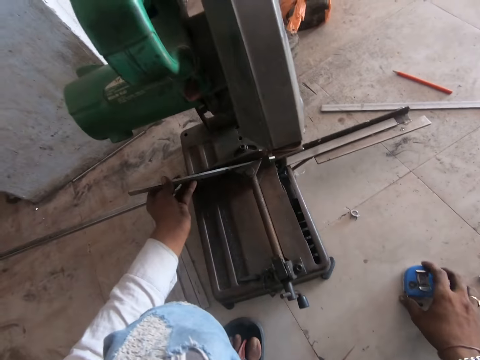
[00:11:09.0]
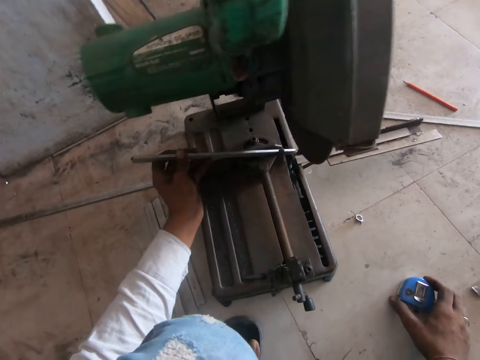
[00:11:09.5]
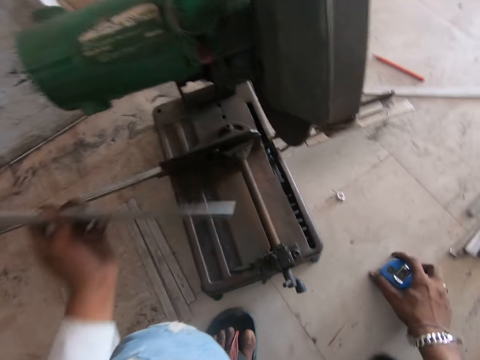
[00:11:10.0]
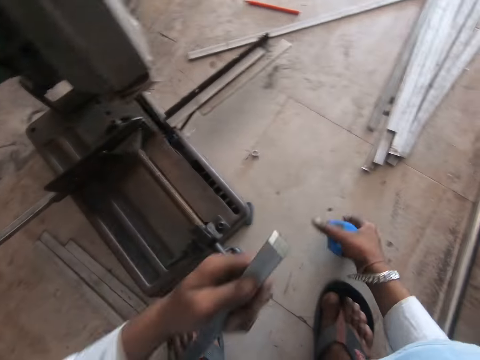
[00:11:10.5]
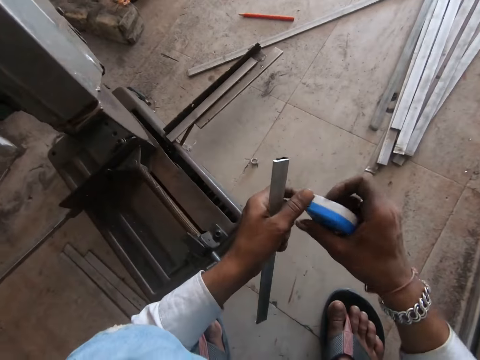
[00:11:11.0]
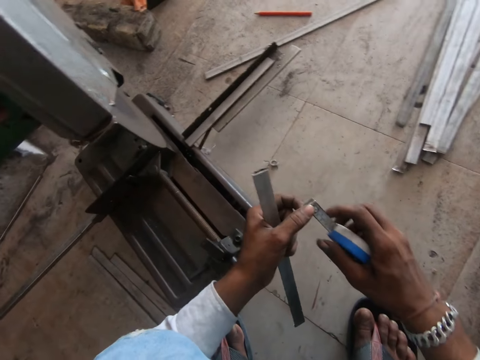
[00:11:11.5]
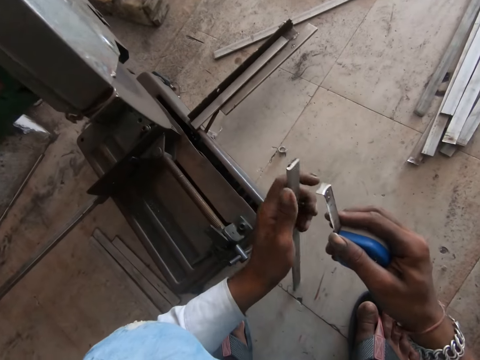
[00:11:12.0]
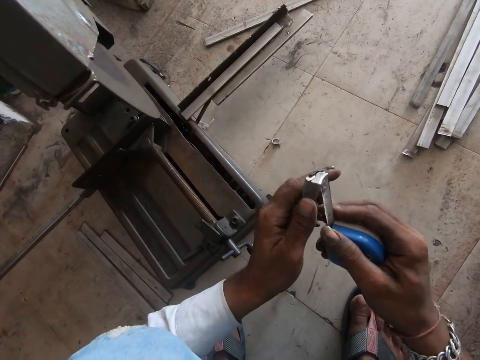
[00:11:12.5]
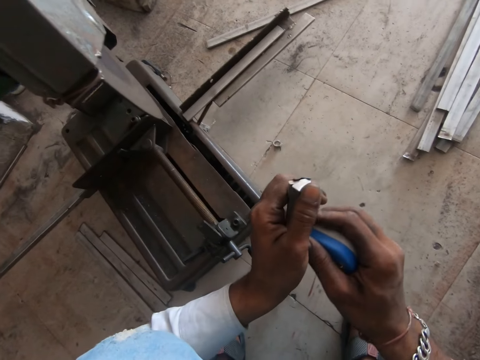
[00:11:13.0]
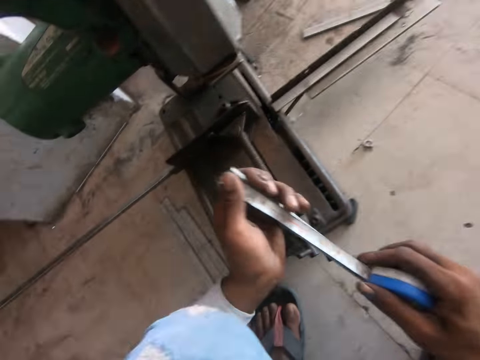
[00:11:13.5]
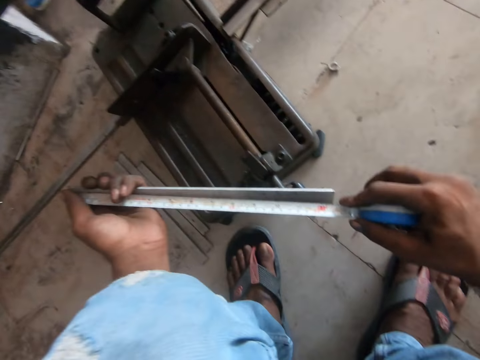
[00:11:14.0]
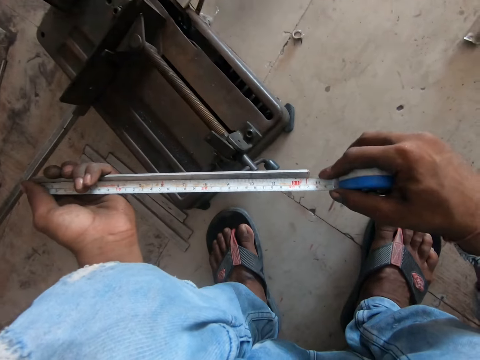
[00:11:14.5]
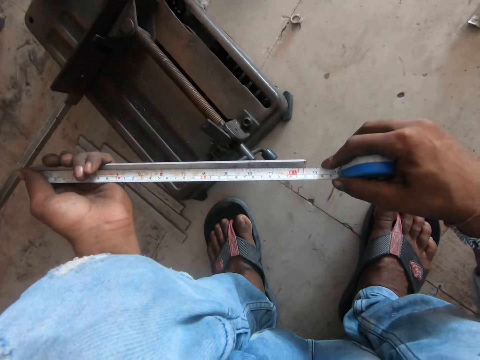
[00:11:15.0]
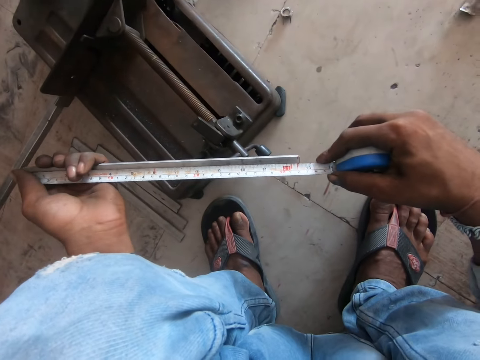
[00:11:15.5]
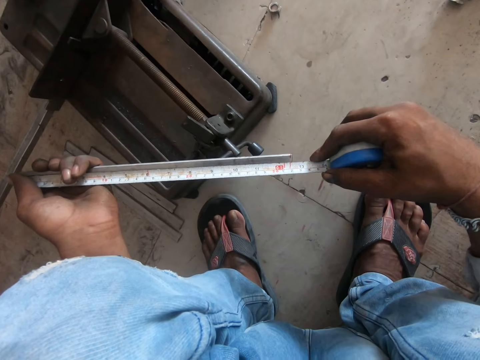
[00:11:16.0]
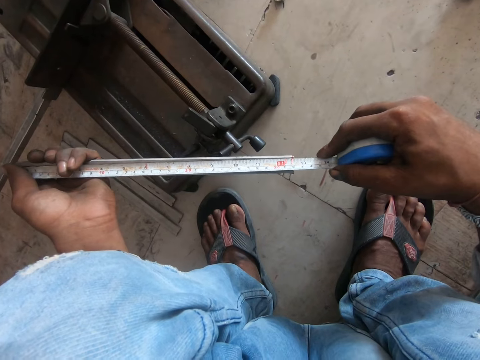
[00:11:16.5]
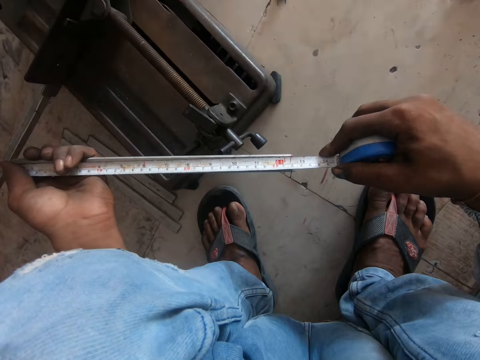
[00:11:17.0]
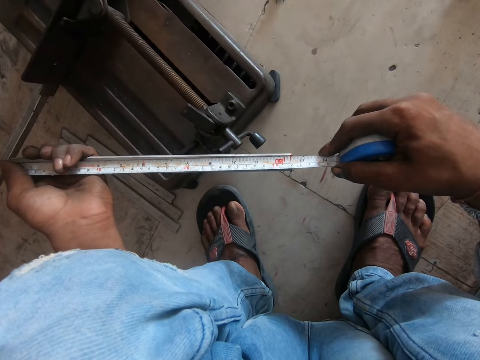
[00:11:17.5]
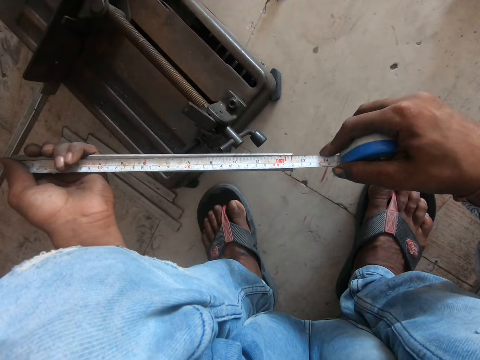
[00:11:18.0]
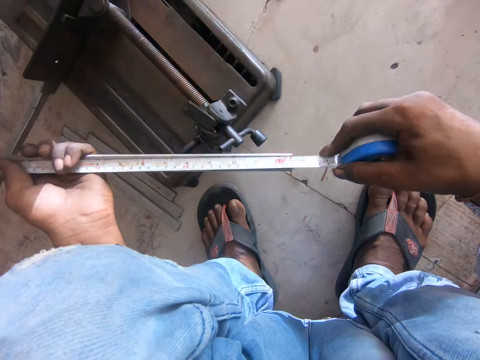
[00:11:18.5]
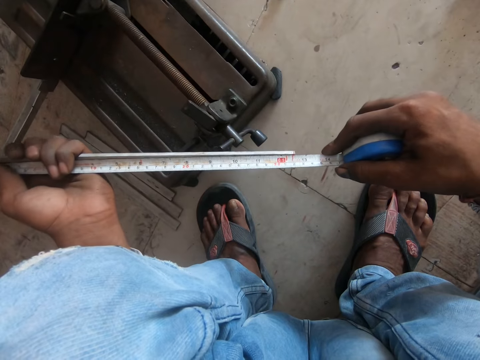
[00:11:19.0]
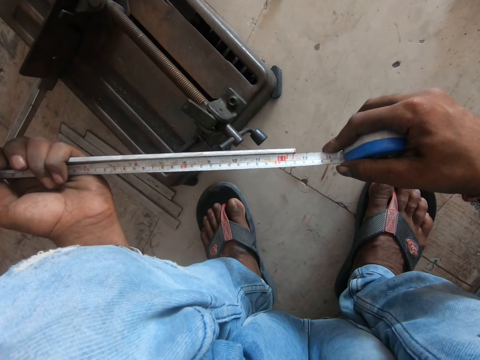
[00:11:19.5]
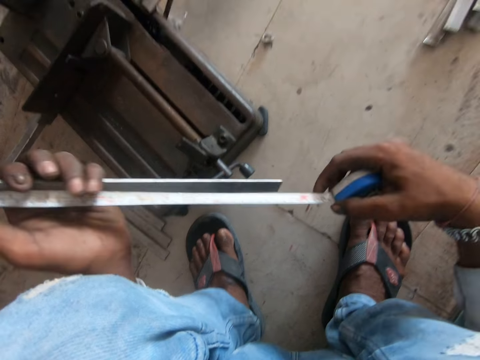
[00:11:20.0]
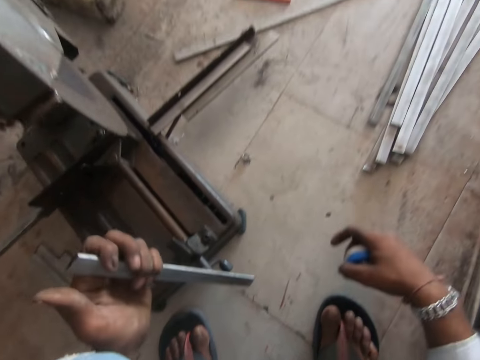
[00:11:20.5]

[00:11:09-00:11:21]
The camera wearer moves the steel. They pick up a metal. They pick up a tape measure and pull a blade. They measure the metal with the tape measure.

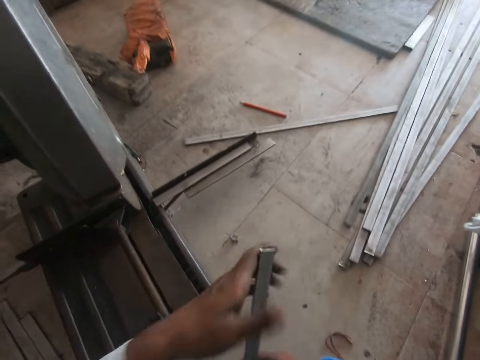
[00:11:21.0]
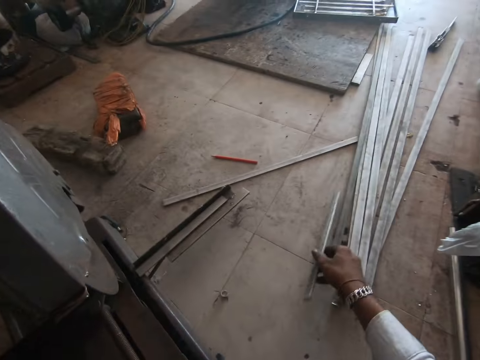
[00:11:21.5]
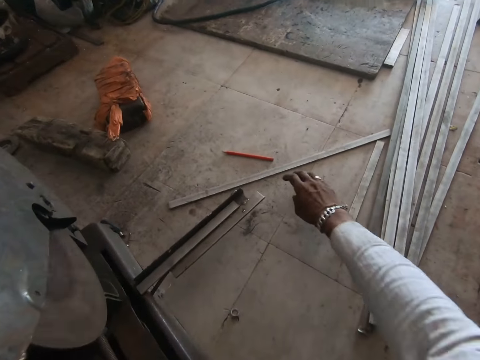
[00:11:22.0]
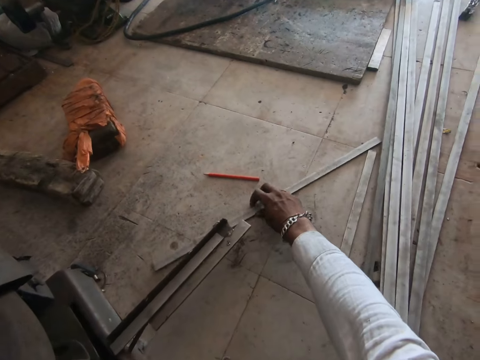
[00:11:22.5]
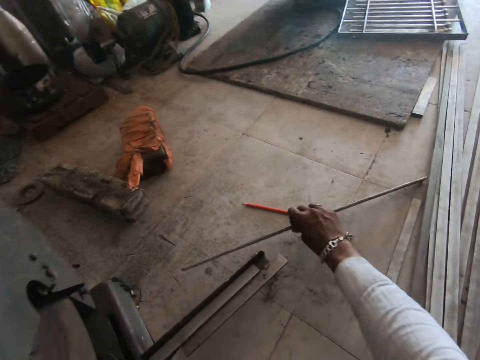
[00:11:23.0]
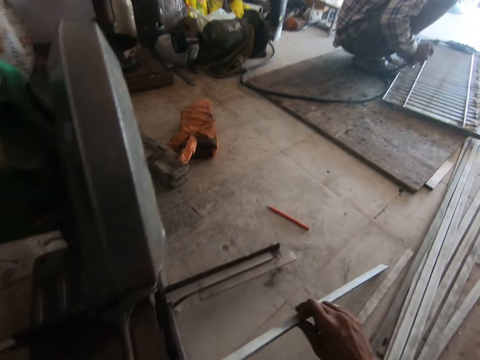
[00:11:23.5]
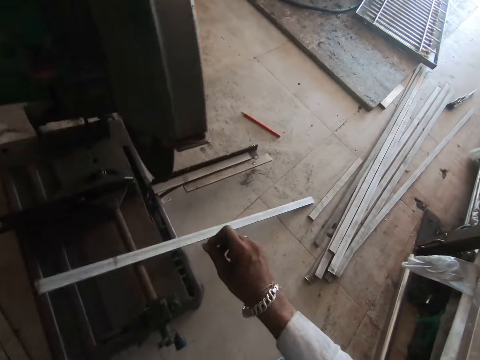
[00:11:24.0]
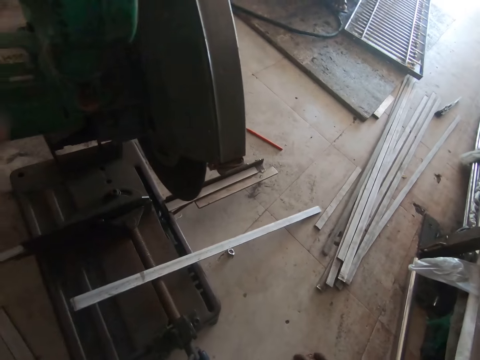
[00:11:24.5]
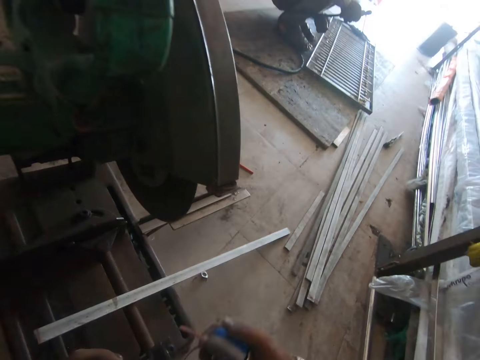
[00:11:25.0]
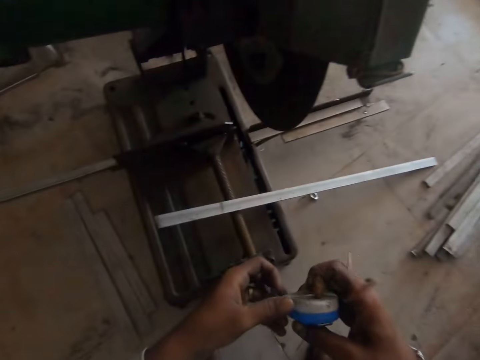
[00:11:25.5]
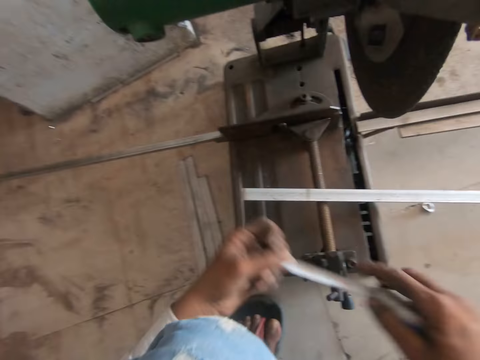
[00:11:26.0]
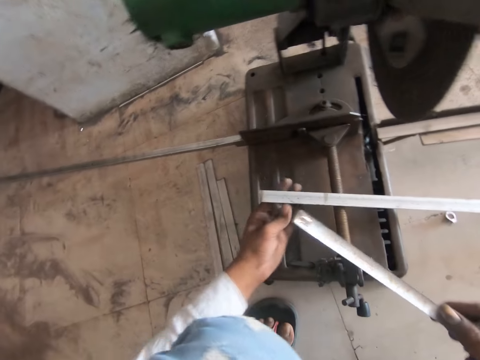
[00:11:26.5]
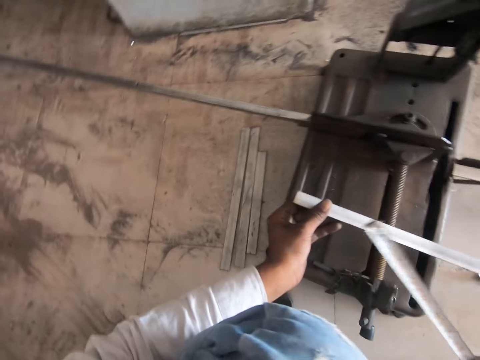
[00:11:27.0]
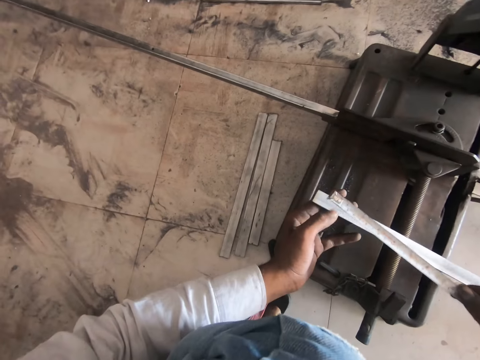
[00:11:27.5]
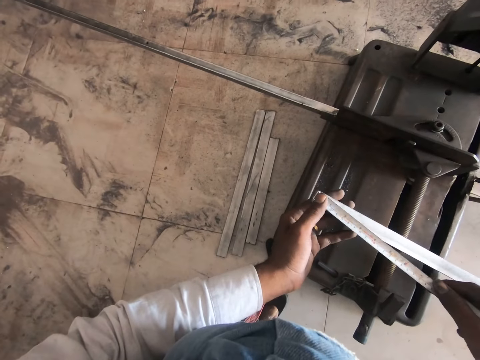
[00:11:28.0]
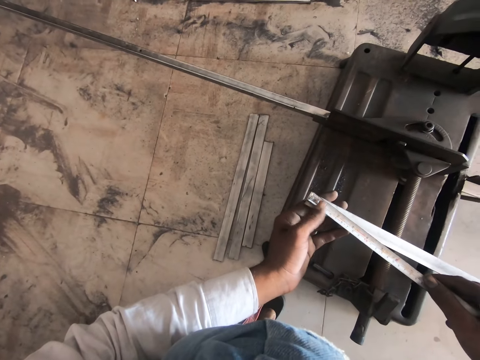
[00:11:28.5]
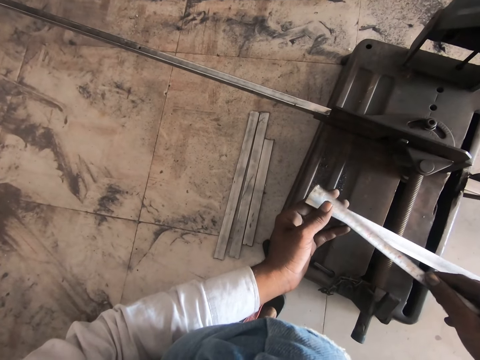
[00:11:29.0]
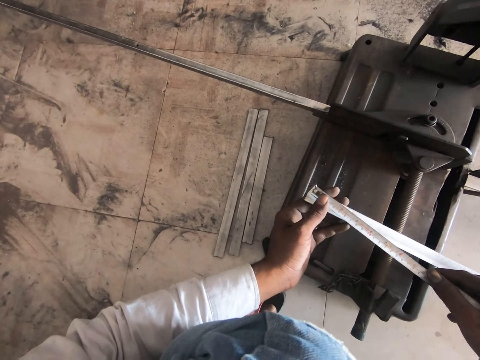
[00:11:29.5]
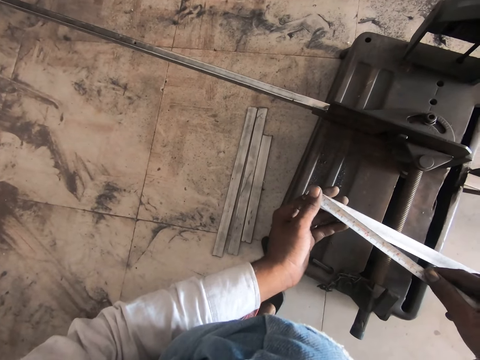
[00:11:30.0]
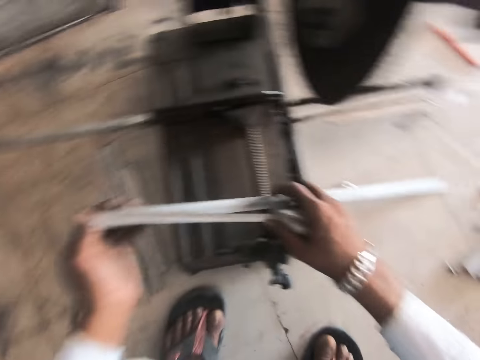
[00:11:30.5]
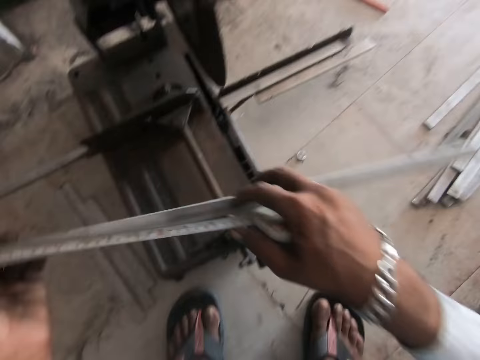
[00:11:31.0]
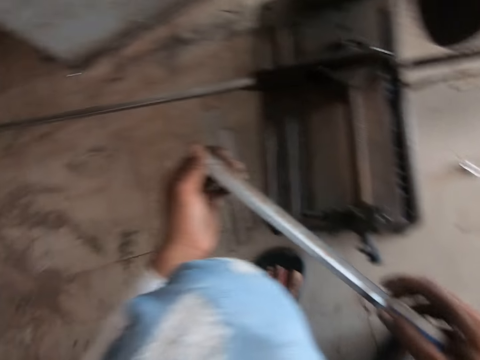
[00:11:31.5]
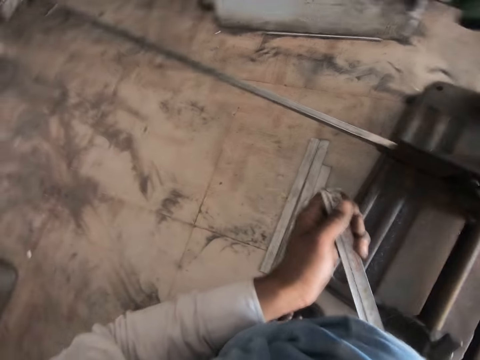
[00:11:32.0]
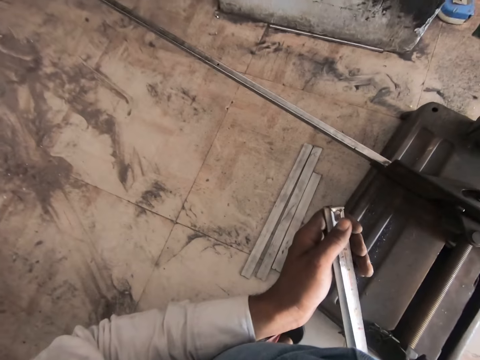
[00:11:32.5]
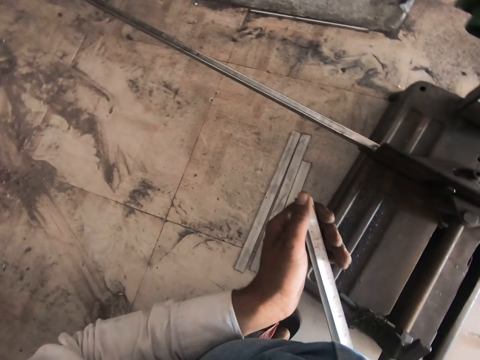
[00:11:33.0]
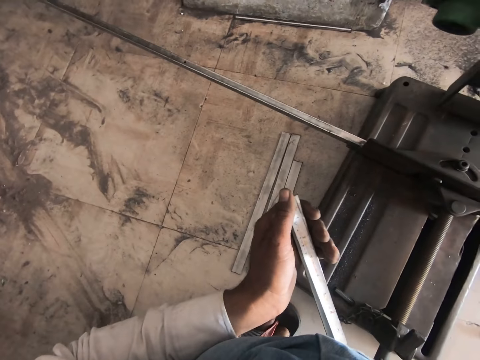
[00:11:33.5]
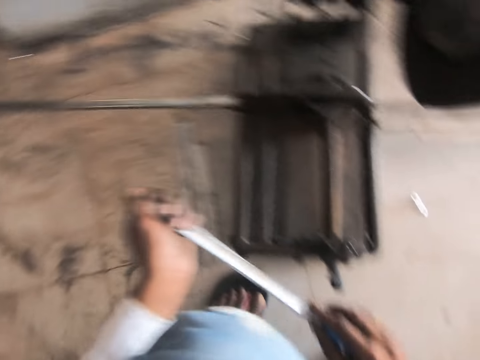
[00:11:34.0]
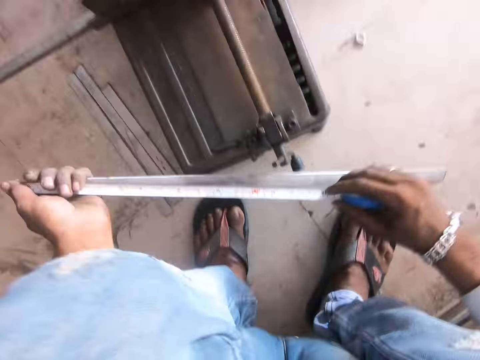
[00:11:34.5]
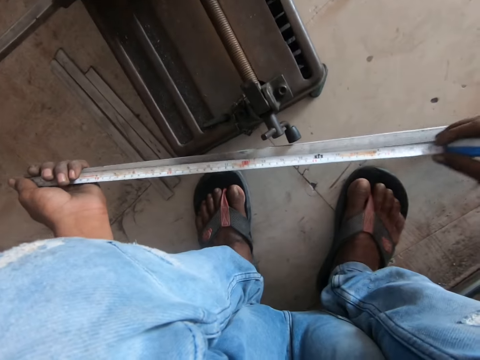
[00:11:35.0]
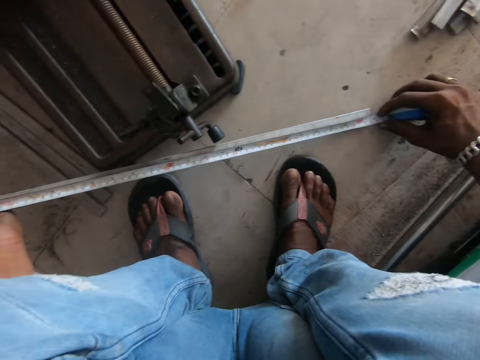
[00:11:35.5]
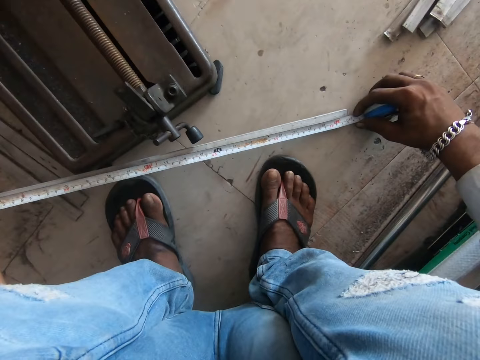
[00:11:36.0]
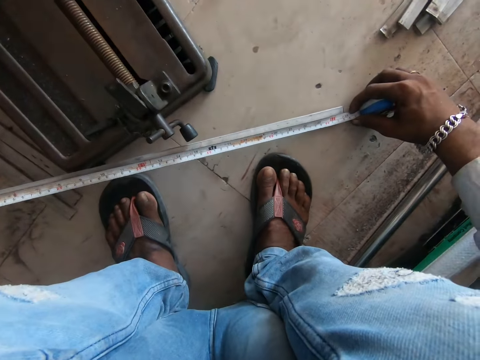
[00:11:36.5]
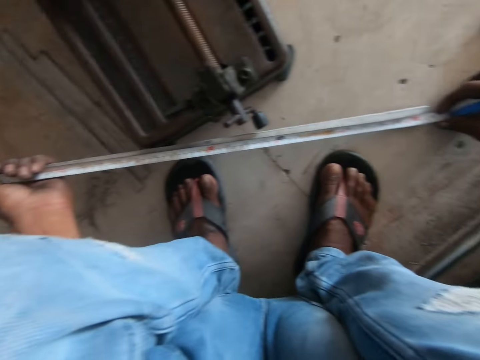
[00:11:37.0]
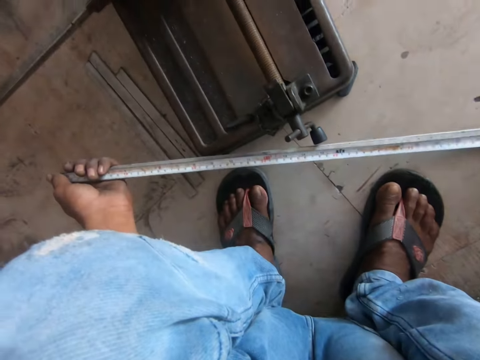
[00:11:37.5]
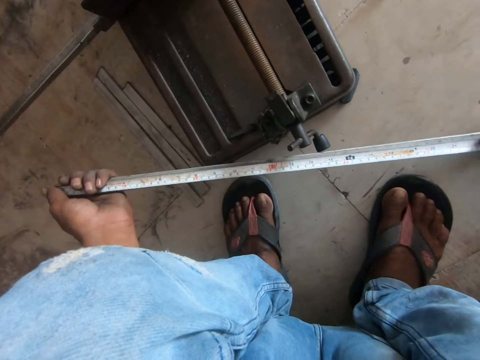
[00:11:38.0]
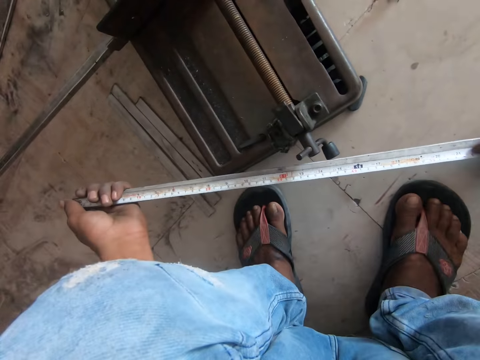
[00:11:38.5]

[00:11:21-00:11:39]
The camera wearer puts the tape measure on the ground. They switch a metal to the other hand. They put the steel on the ground. They pick up the steel. They put the steel on the cutting machine. They pick up the tape measure, turn the metal, pull a blade, and measure the metal with the tape measure. They pick up the metal and measure the metal with the tape measure.
